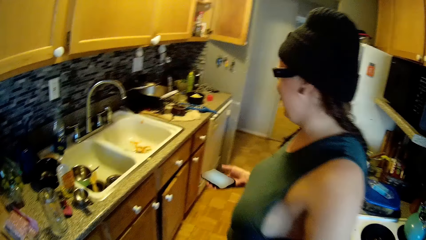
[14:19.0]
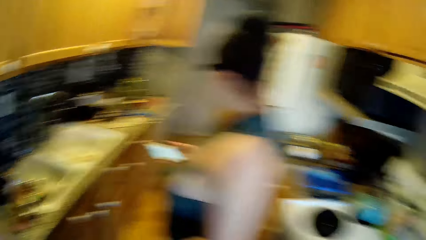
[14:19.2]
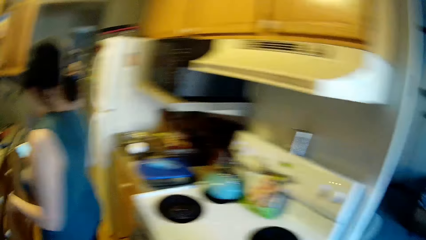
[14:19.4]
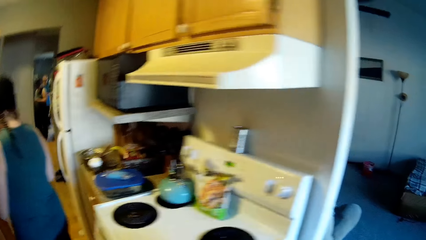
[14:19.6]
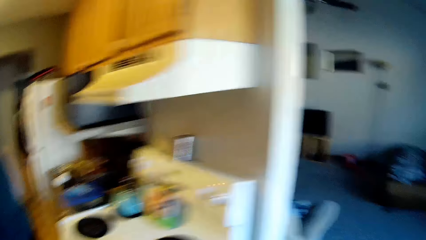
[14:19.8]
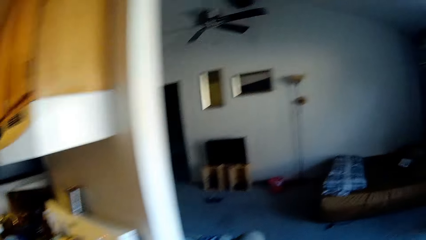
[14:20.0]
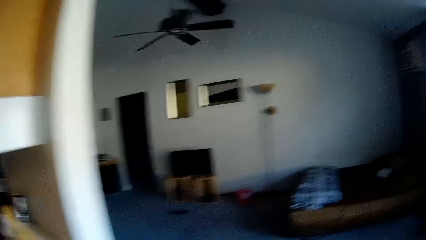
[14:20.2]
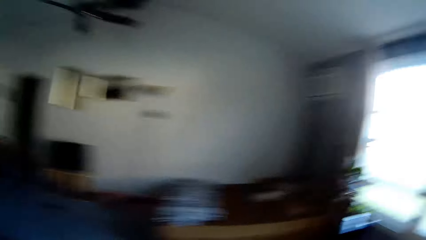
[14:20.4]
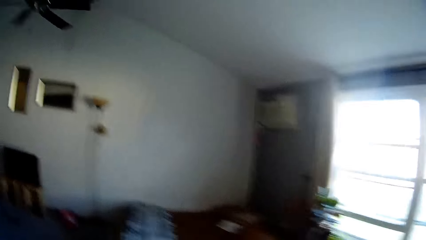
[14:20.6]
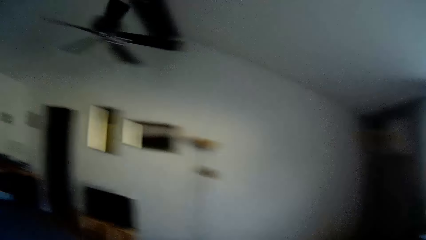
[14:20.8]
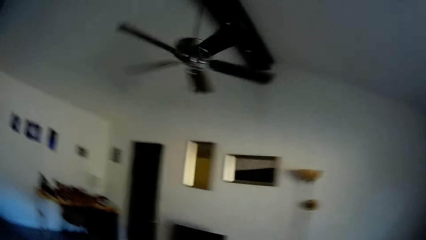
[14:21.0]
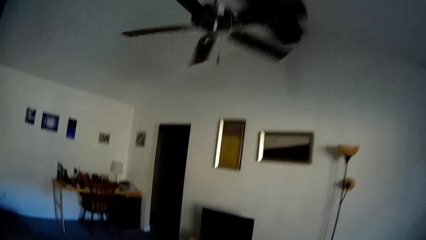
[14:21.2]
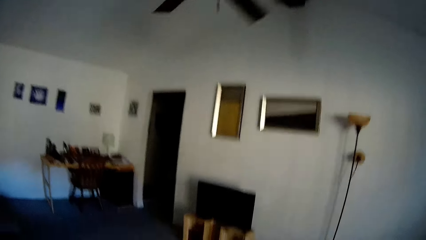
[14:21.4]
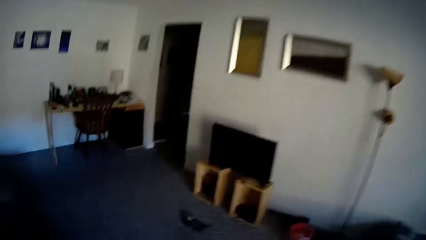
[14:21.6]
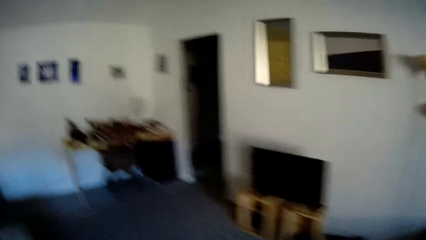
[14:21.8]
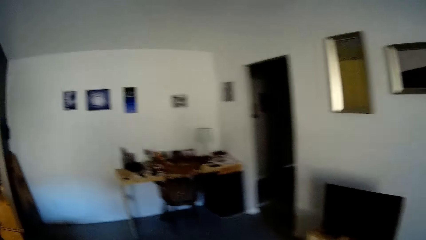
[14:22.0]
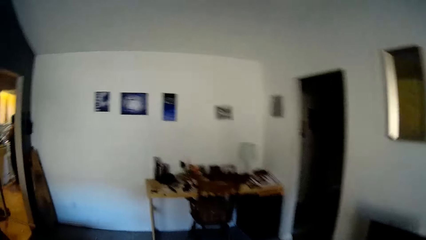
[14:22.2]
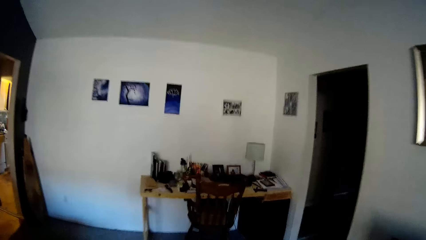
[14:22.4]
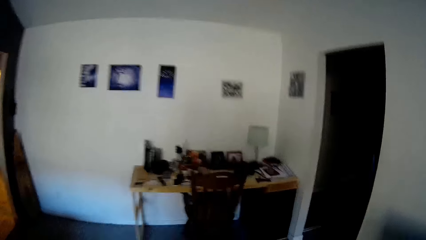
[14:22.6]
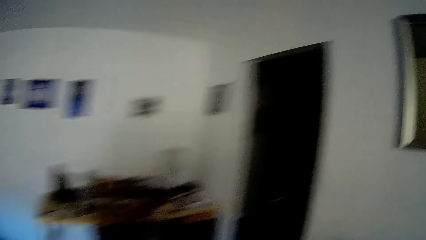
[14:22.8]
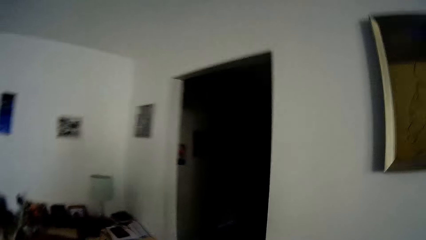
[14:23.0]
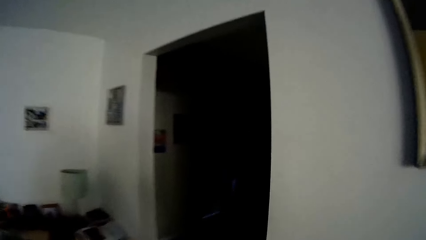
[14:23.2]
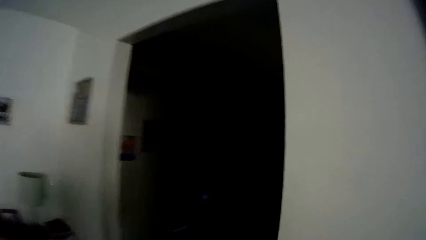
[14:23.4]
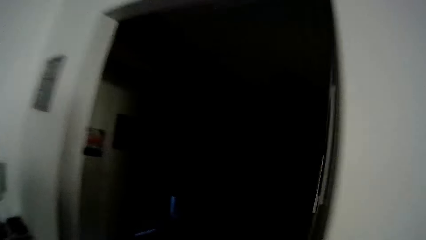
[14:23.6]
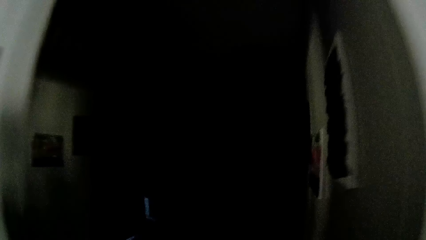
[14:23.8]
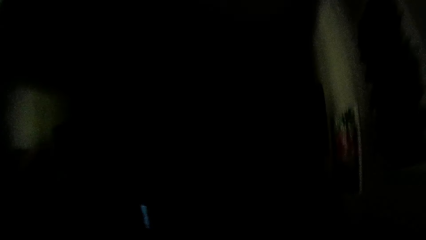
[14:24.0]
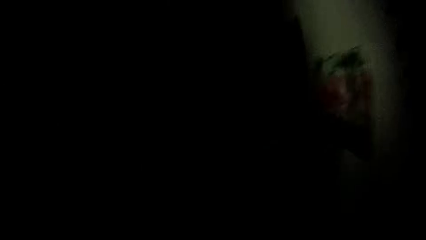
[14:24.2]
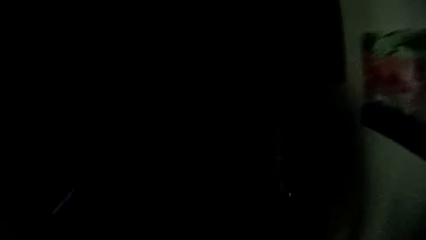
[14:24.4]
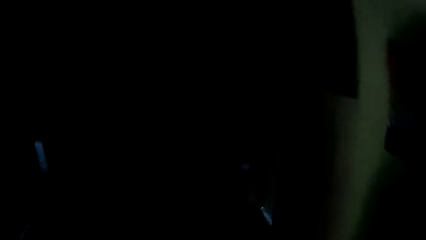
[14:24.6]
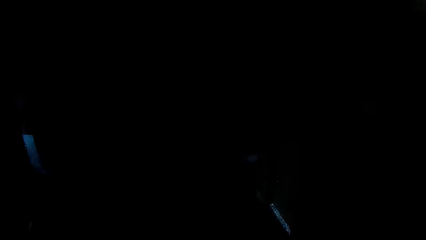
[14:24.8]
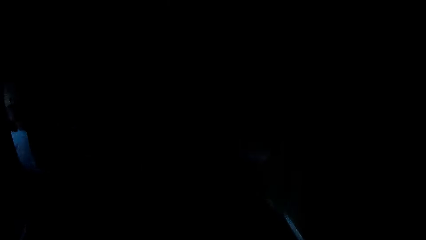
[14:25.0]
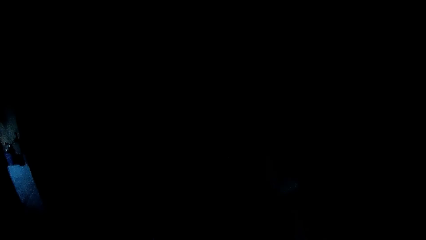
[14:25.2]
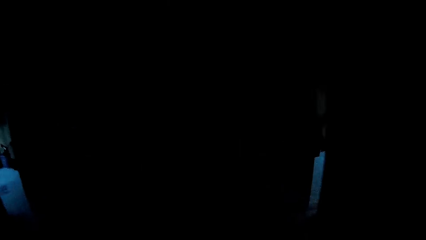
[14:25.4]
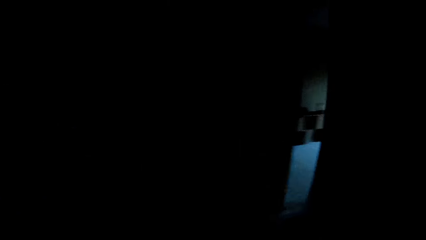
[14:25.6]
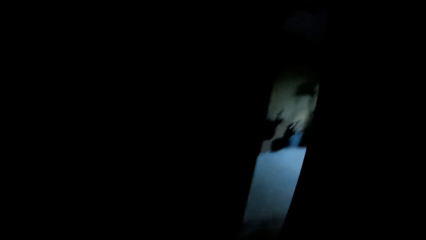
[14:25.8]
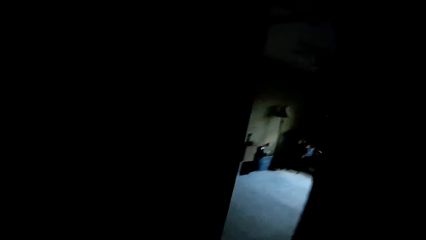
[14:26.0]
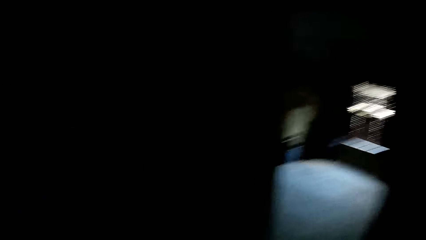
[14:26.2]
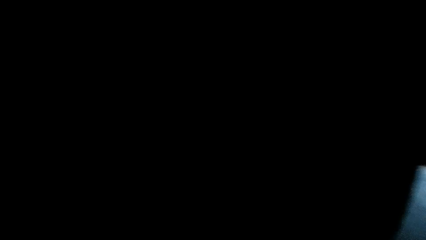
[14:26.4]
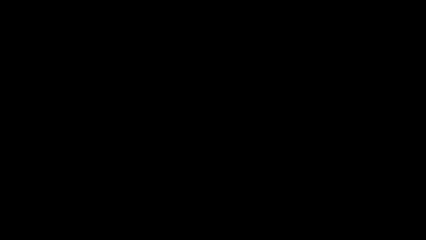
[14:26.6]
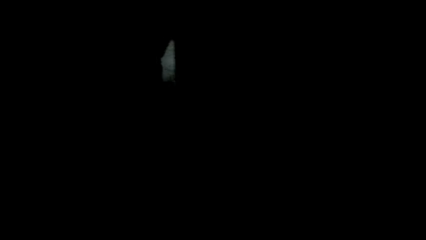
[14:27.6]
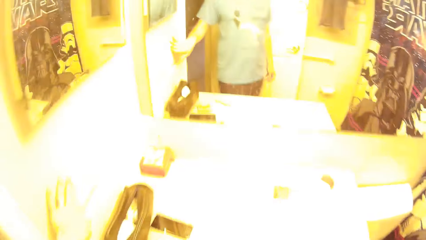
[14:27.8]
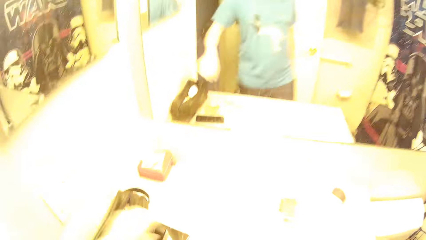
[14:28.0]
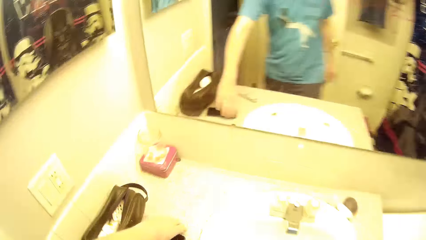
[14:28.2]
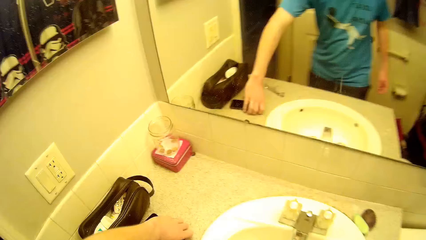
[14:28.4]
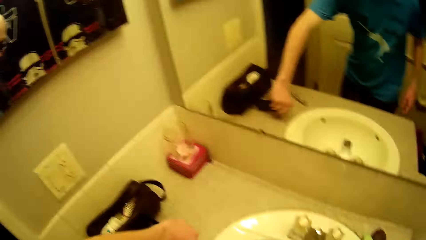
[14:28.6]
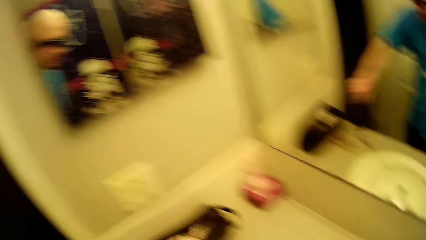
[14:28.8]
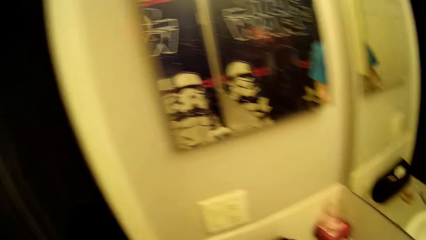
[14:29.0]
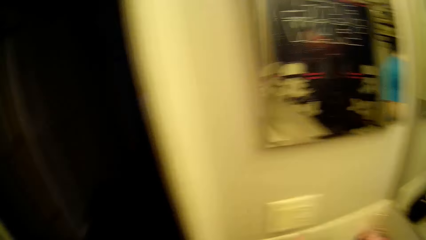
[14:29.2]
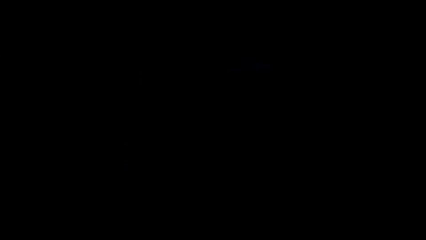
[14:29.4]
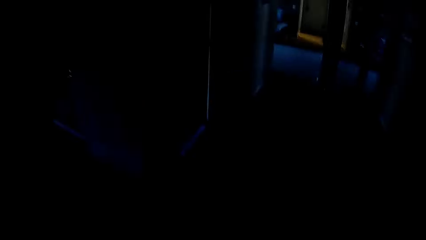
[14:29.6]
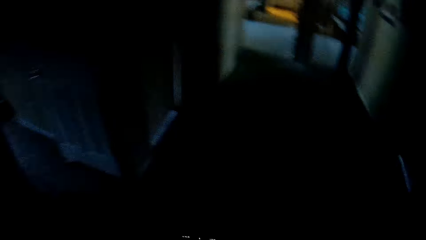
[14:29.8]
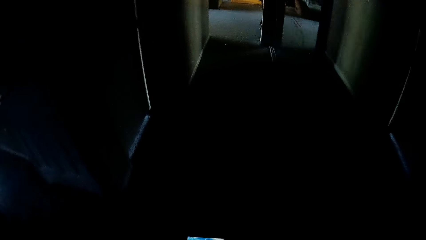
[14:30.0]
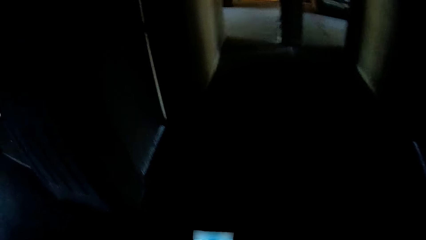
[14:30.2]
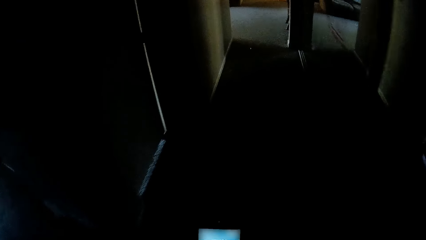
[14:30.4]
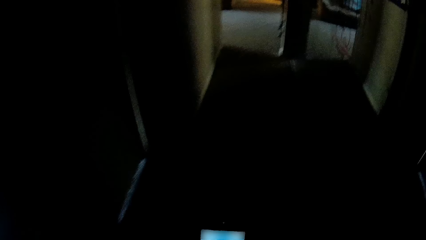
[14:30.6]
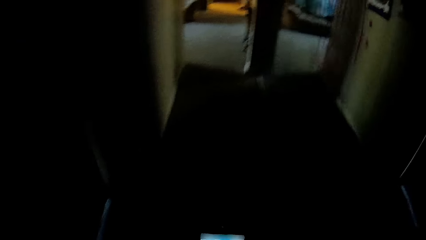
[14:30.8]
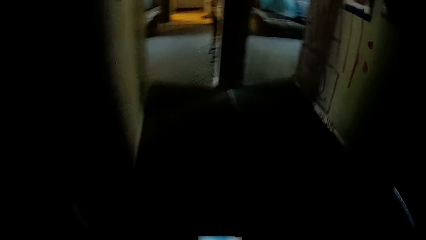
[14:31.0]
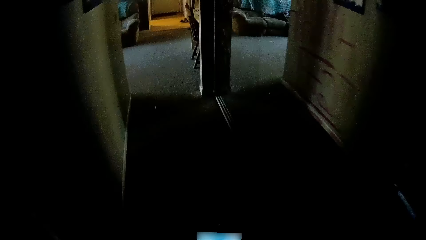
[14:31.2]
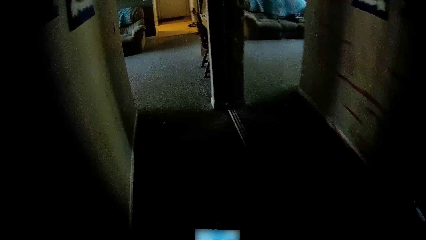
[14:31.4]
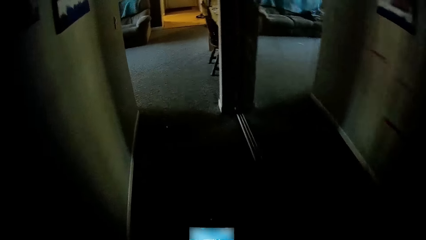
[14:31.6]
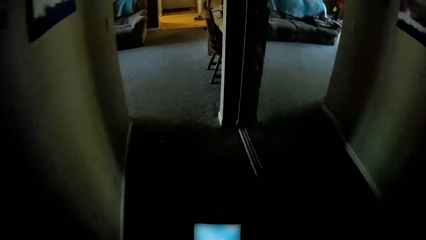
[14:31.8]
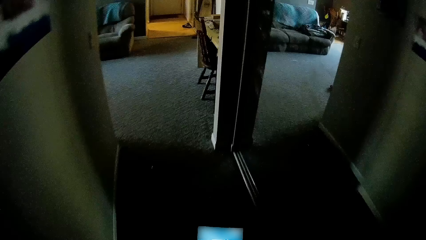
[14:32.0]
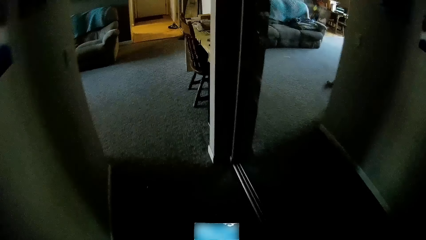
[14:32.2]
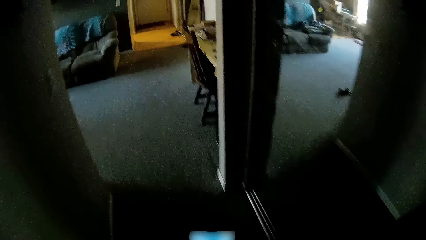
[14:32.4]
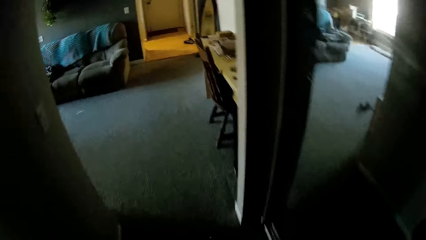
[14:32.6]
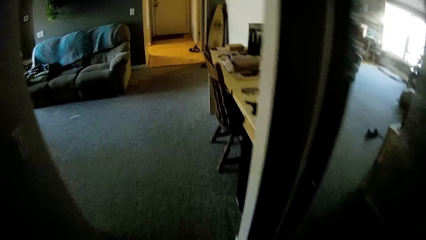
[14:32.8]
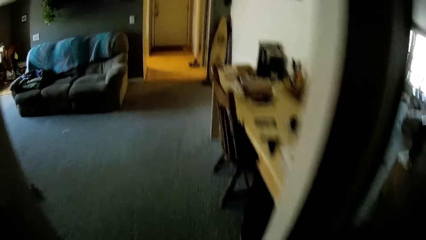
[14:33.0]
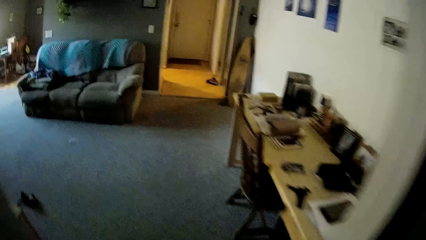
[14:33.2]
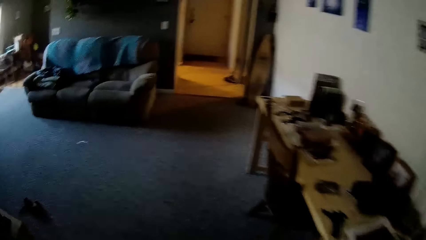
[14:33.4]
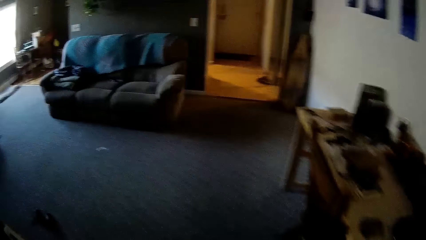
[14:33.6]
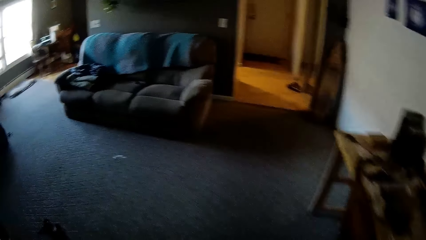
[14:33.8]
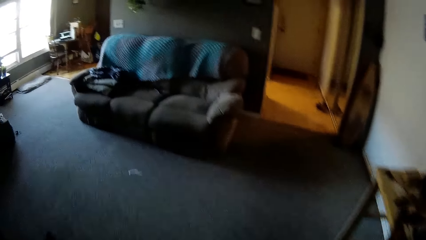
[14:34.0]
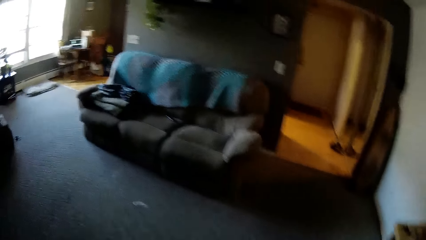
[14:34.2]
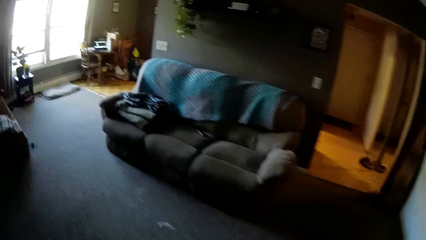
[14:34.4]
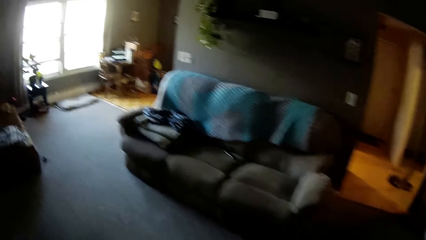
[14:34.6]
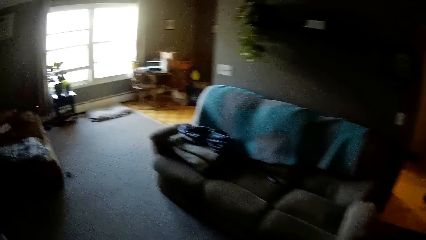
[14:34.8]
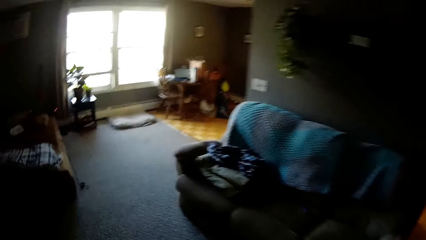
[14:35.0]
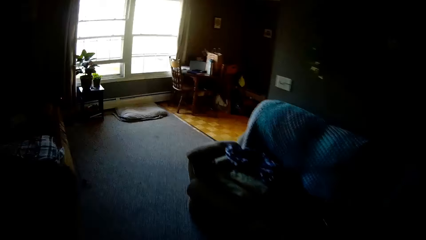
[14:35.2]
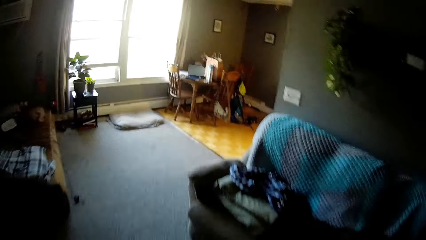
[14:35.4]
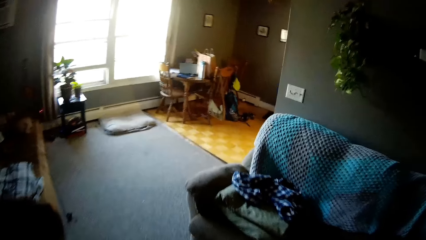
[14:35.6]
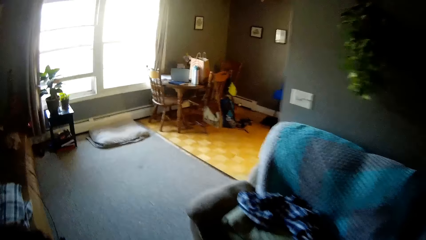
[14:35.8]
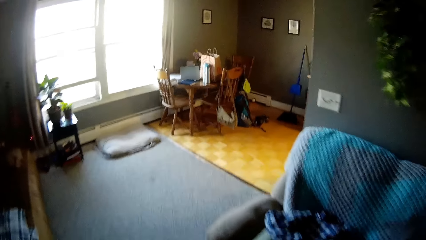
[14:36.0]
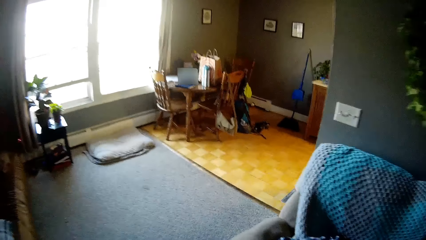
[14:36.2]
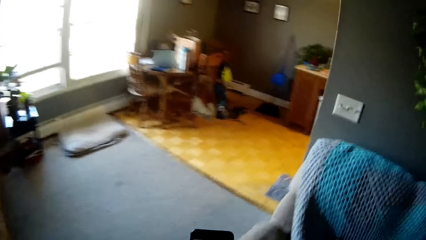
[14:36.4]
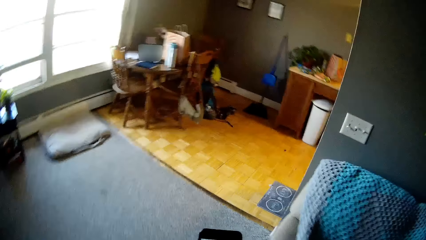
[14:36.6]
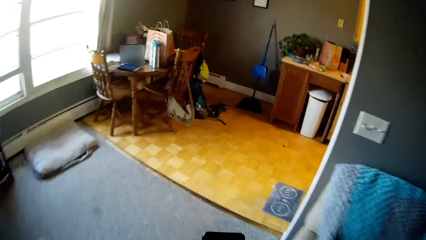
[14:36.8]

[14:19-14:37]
The camera wearer steps into the room. He steps into a lobby. He turns on a light switch on the wall in a bathroom with his left hand. He picks up a phone from a sink in the bathroom with his left hand. He turns off the light switch on the wall in the bathroom with his right hand. He walks around the house. He steps into the lobby. He uses the phone. He steps into the room.
